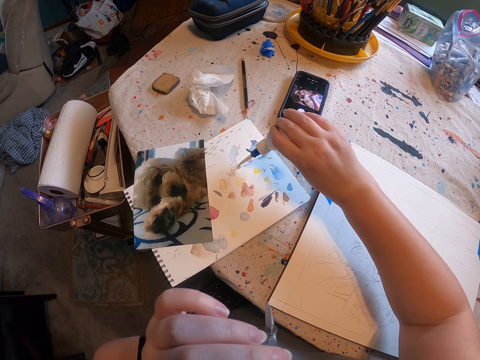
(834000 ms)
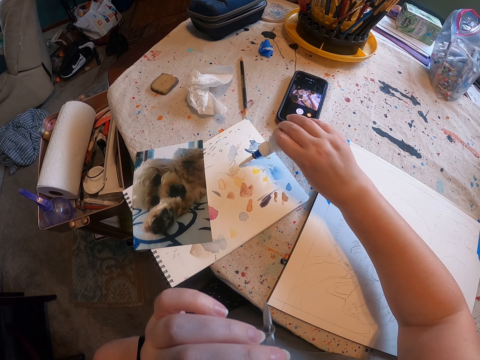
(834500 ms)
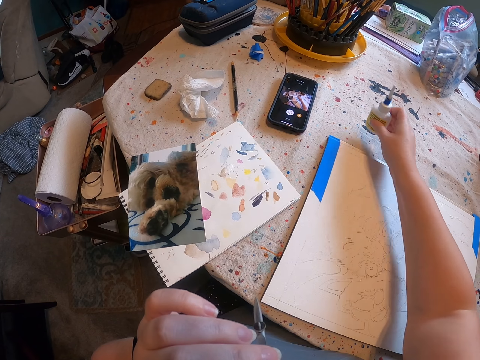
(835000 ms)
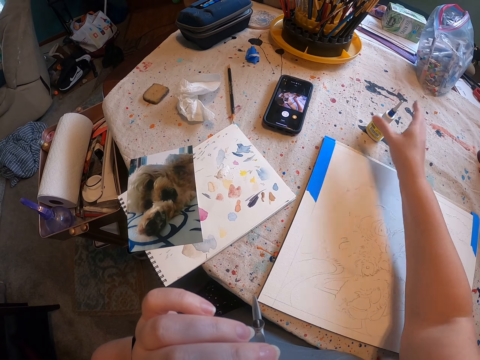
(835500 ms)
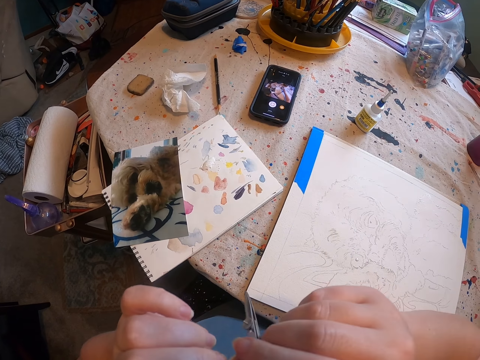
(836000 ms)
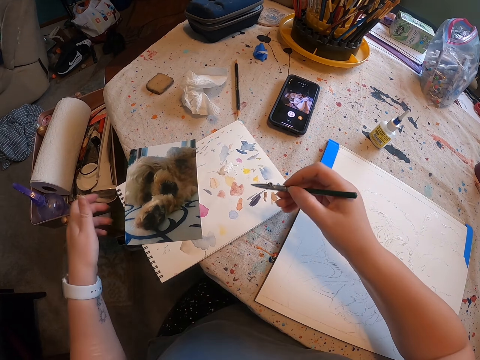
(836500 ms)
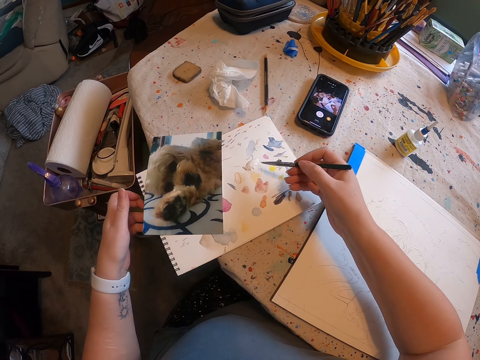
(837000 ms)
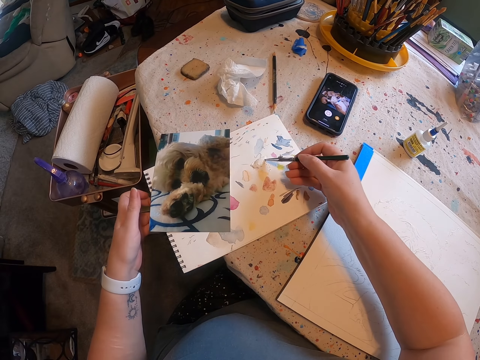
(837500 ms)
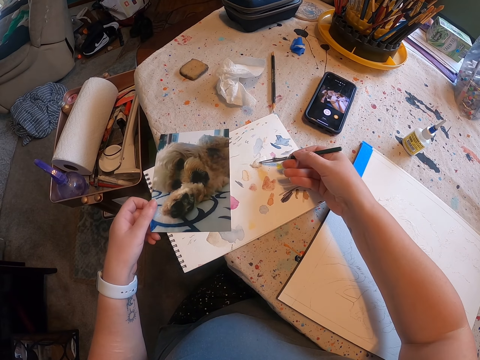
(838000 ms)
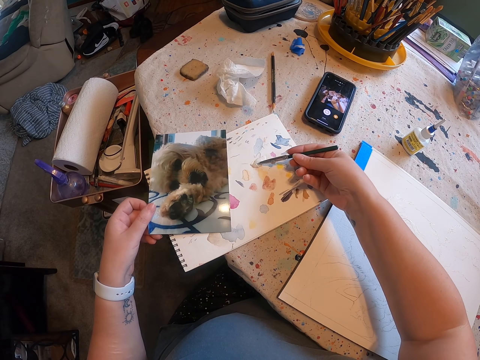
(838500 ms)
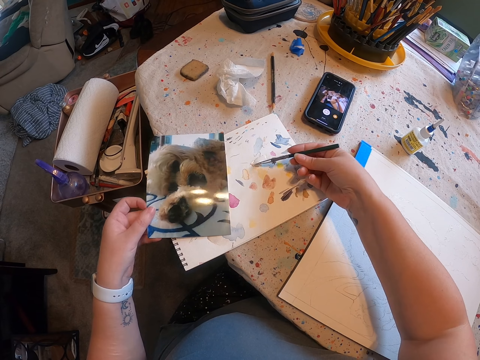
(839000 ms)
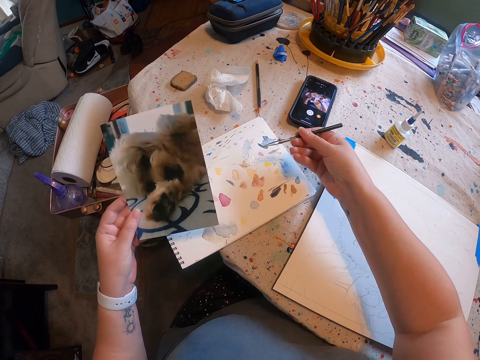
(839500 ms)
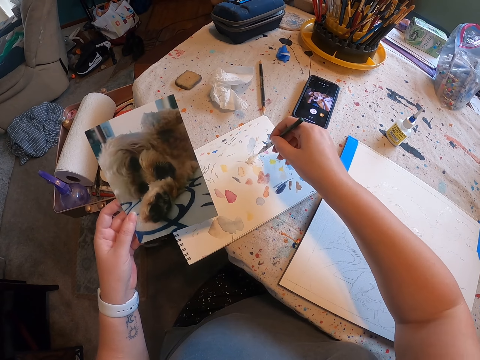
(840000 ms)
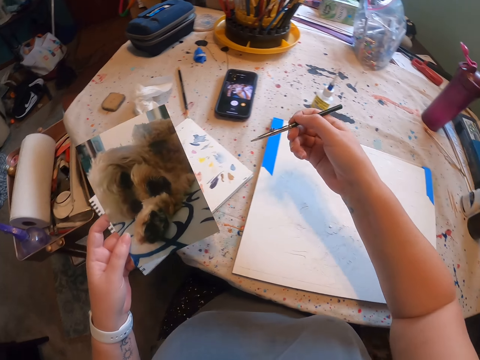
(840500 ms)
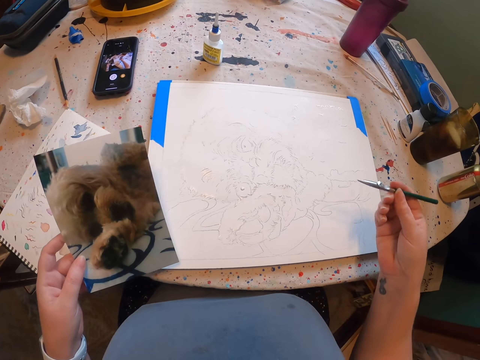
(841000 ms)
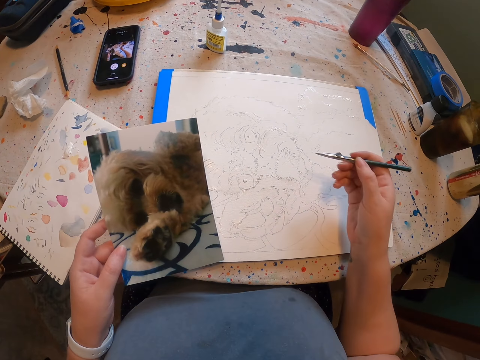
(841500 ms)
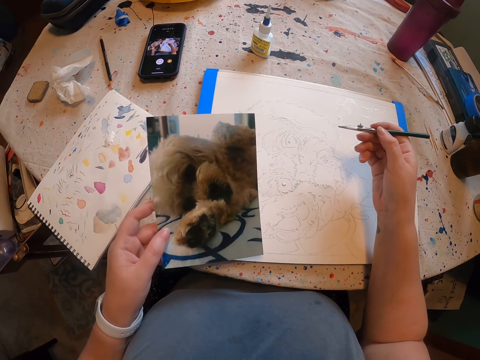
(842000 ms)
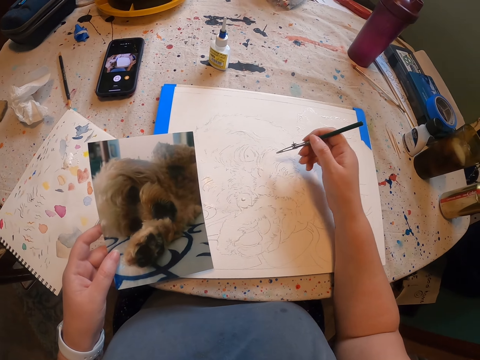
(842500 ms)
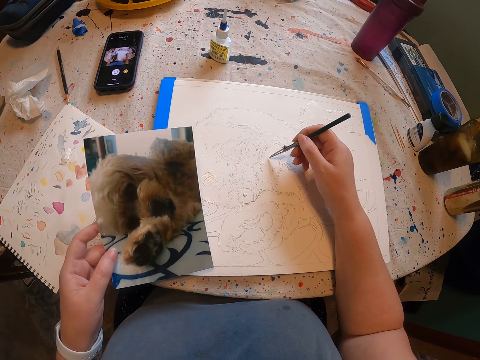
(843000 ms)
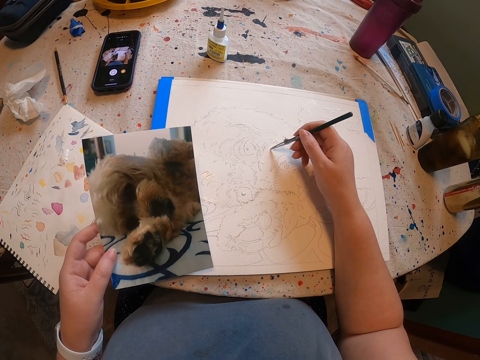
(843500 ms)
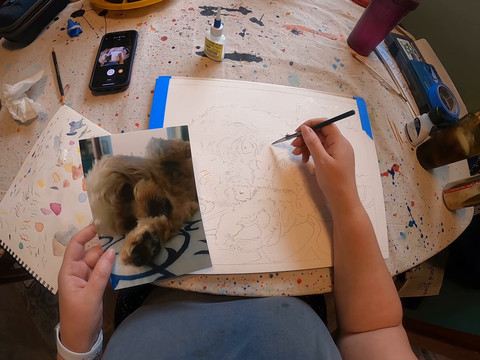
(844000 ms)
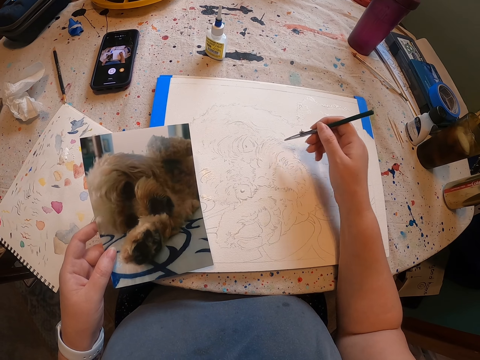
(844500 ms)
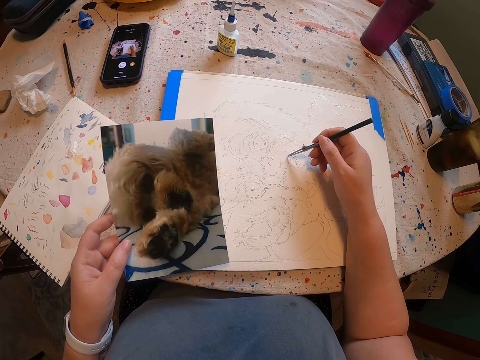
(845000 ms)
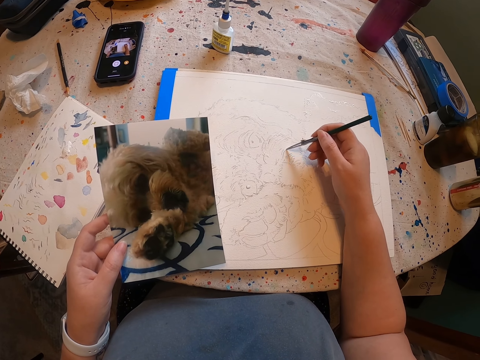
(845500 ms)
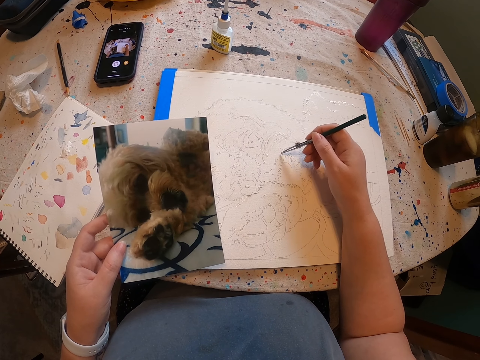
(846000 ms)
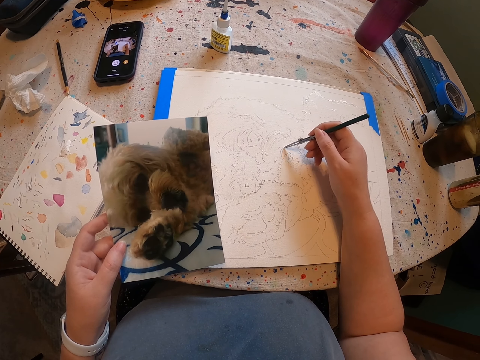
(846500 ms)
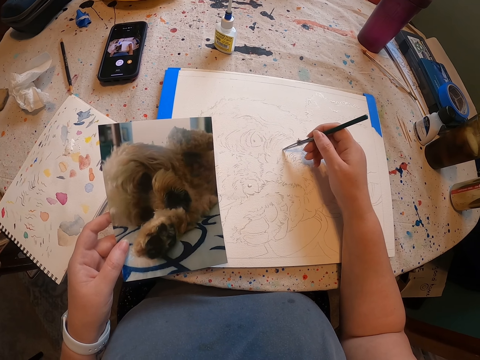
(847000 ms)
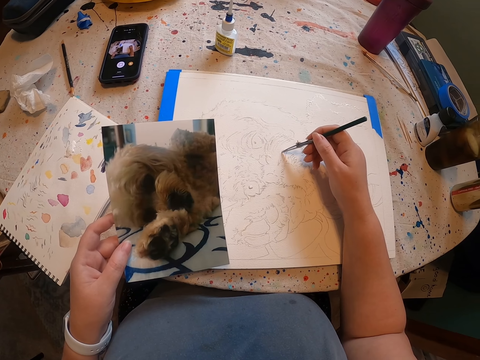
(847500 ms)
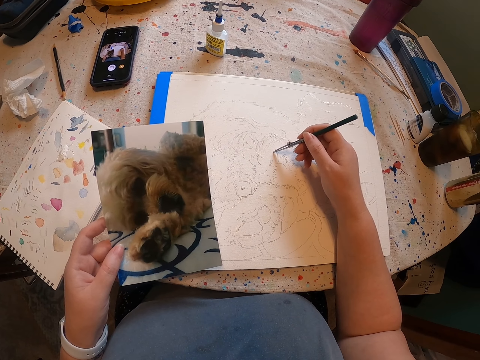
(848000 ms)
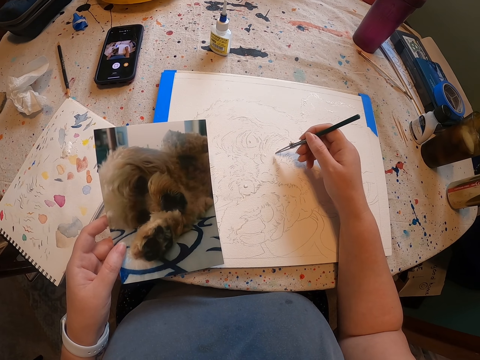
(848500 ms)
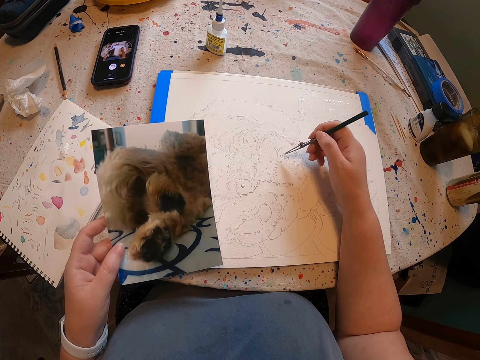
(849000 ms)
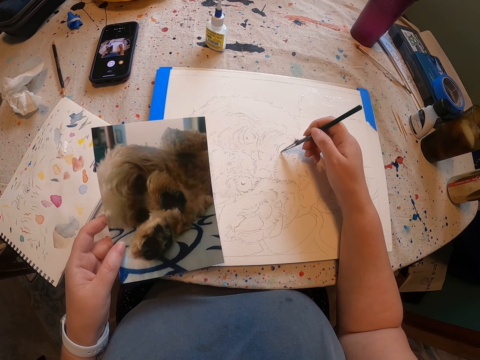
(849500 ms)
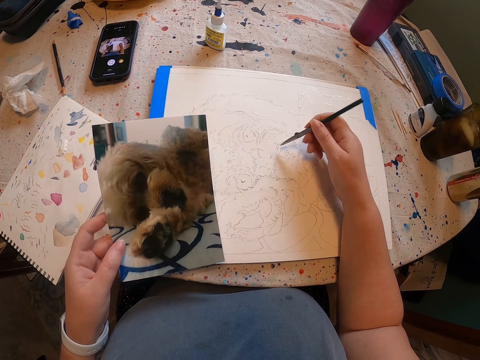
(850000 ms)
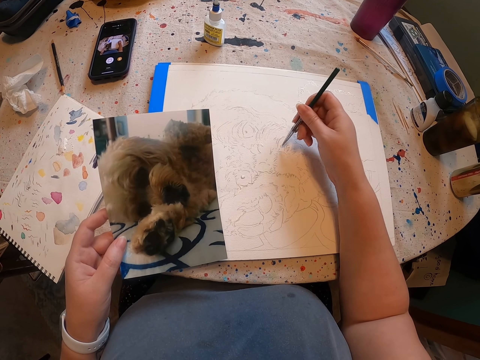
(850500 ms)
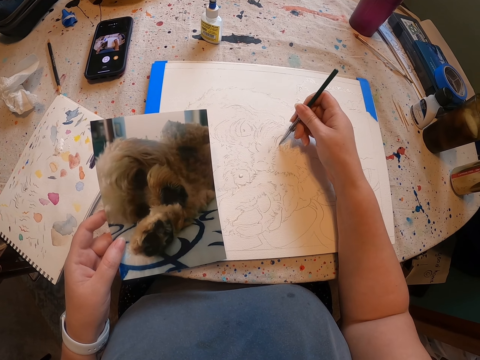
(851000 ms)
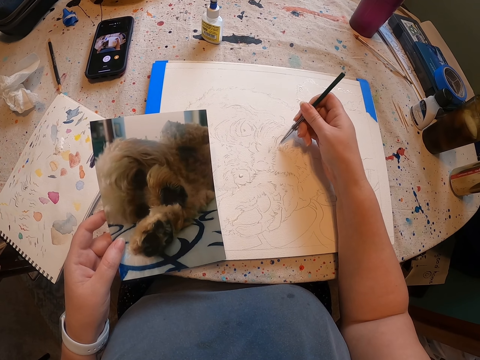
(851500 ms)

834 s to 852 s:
The camera wearer puts paint on a plate. They pour the ink on the paper. They drop the bottle on the table. They hold a paint brush. They dip the paint brush in the paint on the paint plate. They remove the paint brush from the paint plate. They pick the ink with the paint brush. They turn to the side. They paint the sketch with the paint brush on the paper. They hold a picture. They paint a drawing on the paper. They hold the picture. They paint a drawing on the paper.

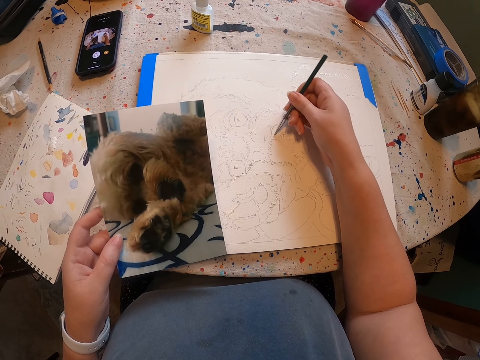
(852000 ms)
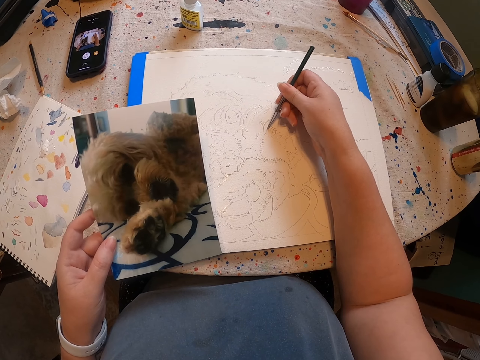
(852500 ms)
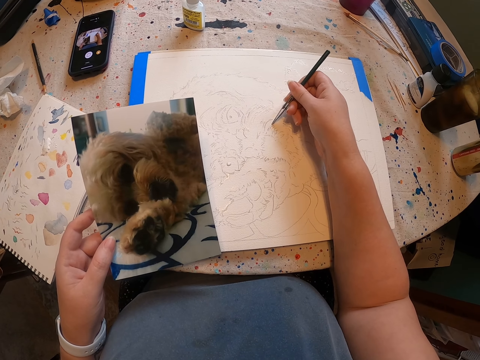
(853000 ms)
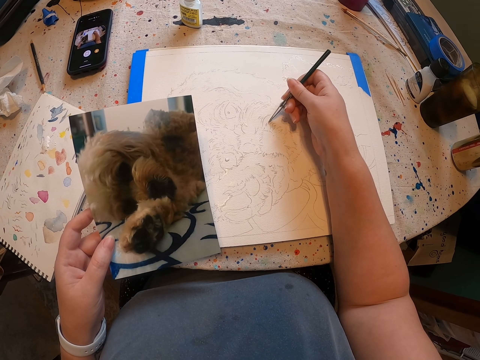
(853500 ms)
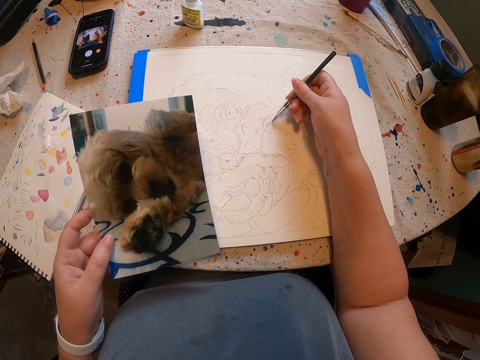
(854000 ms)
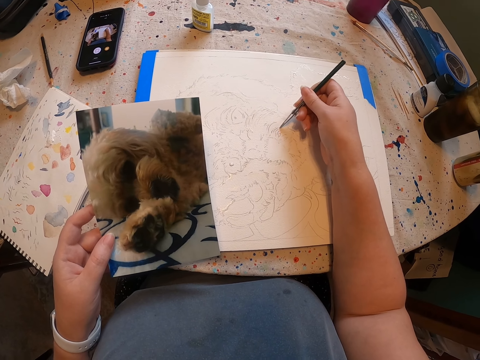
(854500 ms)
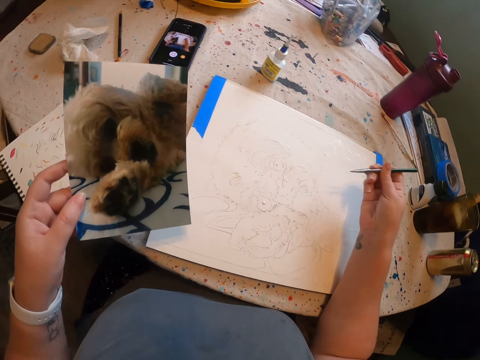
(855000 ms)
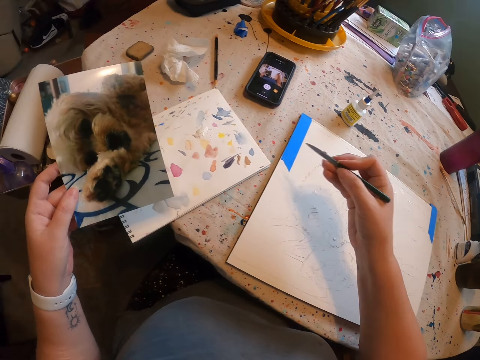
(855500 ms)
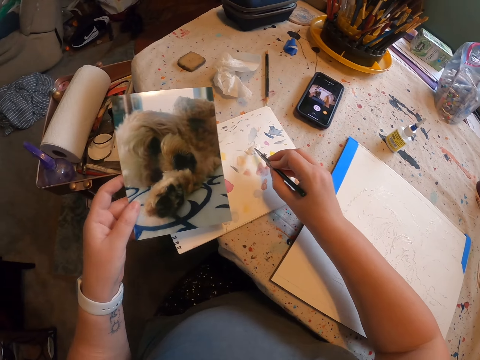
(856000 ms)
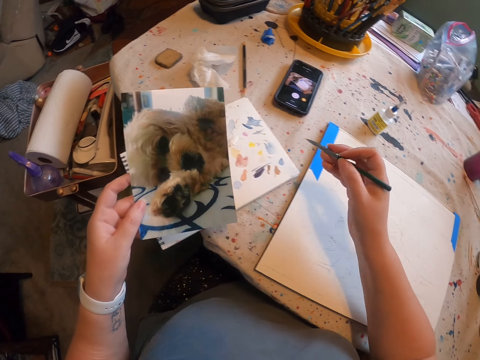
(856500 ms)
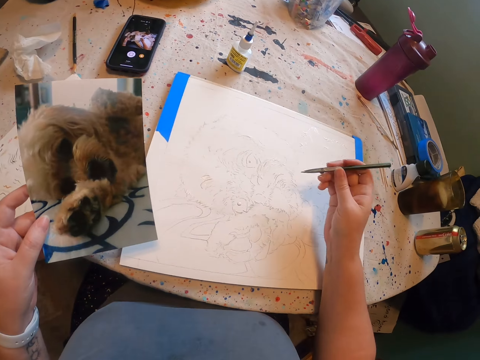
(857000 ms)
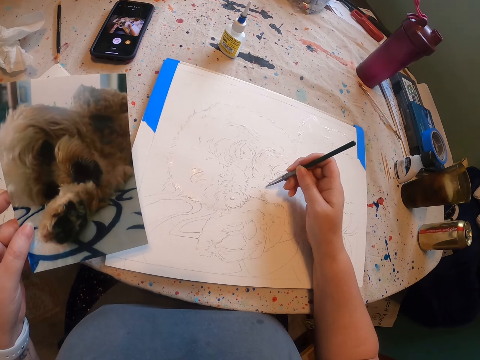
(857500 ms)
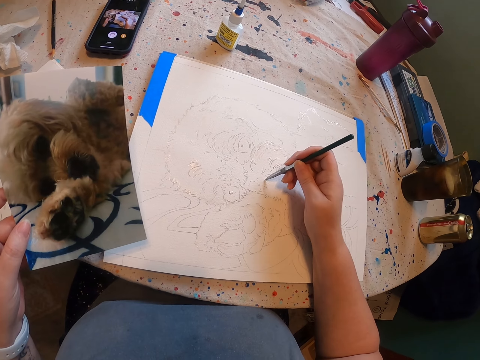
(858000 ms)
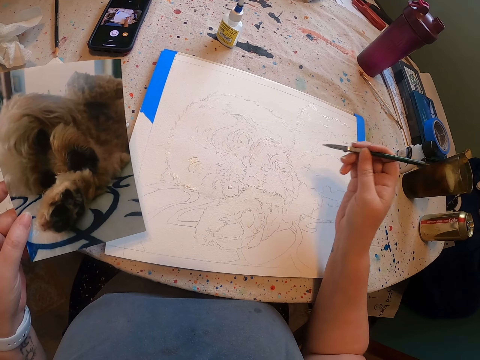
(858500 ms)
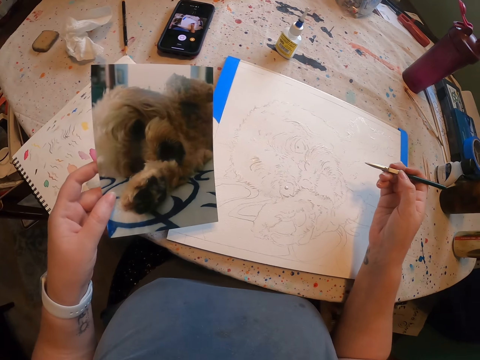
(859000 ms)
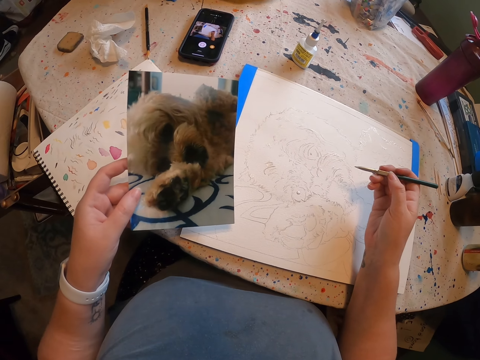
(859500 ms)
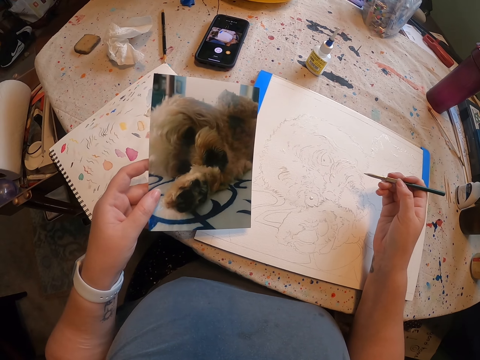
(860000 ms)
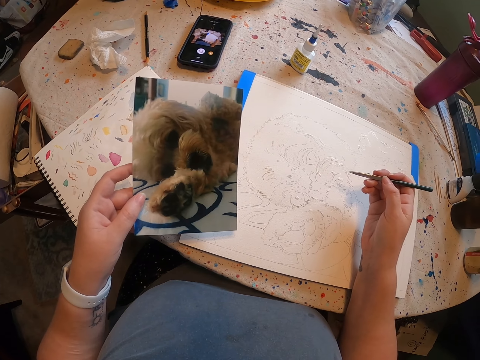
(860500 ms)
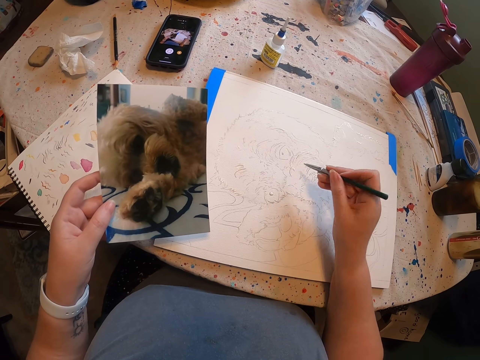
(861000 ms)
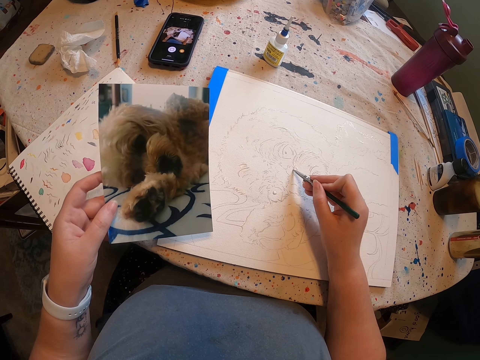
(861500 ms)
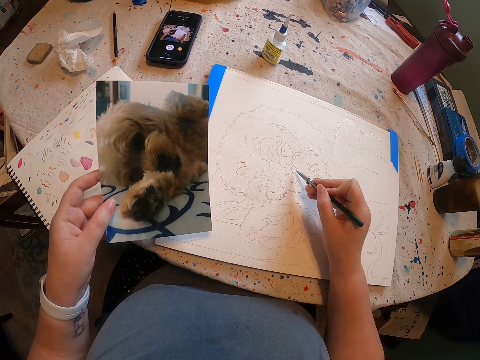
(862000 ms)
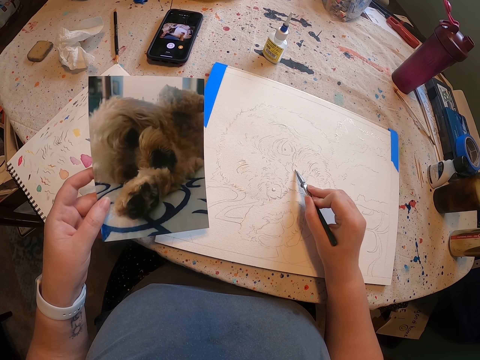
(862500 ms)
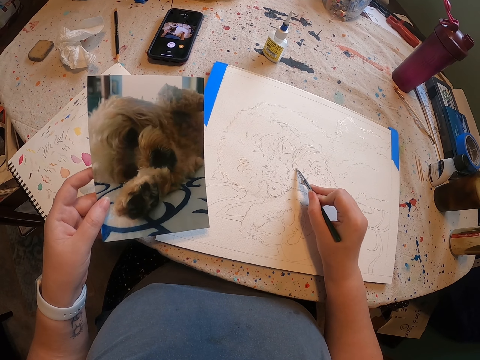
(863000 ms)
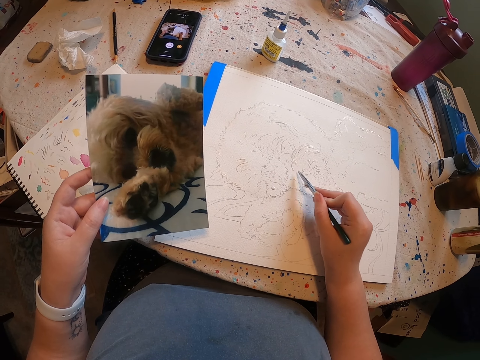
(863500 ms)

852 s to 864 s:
The camera wearer turns around. They dip a paint drawing brush in the paint on the paint plate. They remove the paint drawing brush from the paint plate. They turn to the side. They paint a drawing on the paper. They turn to the side. They hold a picture. They stare at the sample picture. They turn to the side. They paint a drawing on the paper.
